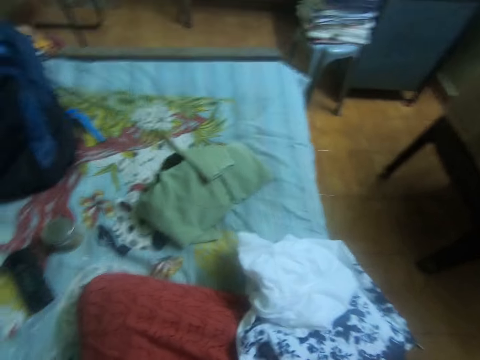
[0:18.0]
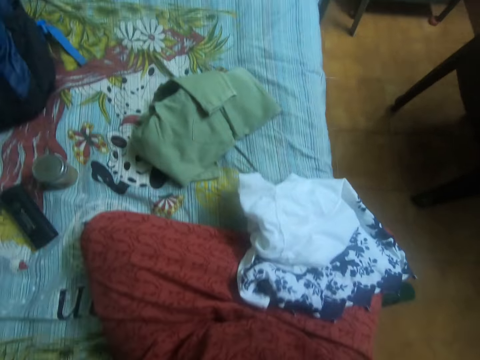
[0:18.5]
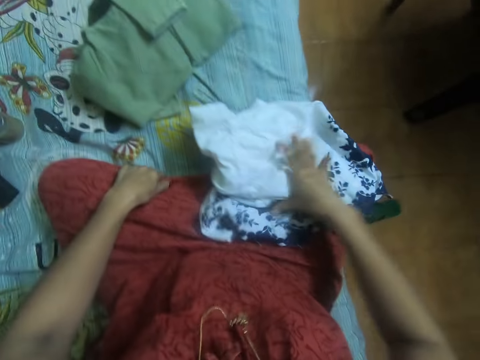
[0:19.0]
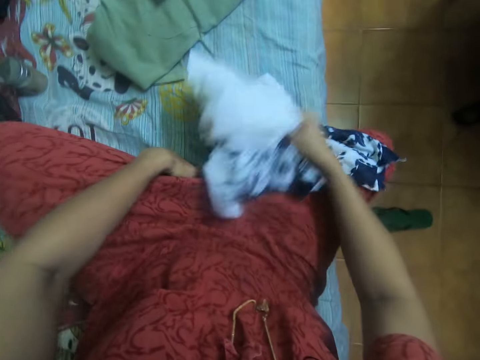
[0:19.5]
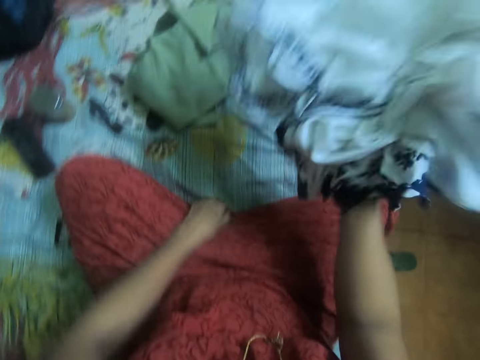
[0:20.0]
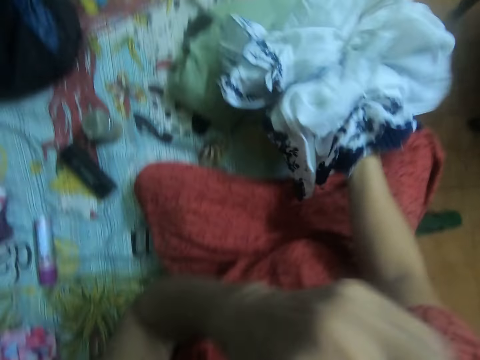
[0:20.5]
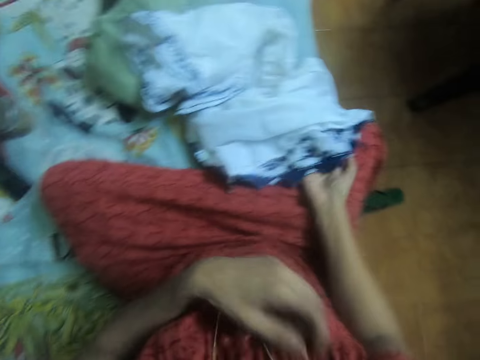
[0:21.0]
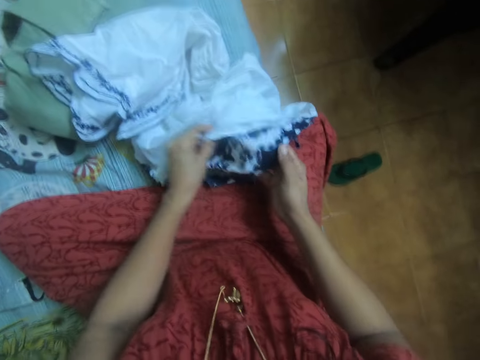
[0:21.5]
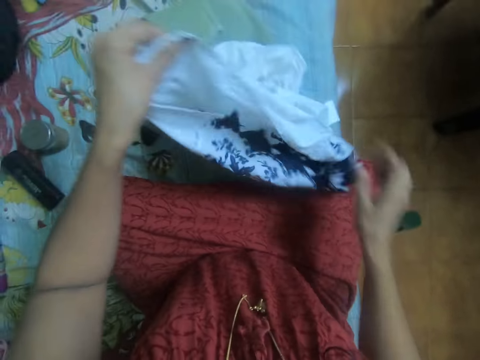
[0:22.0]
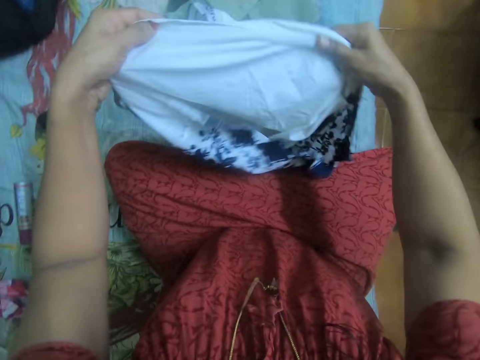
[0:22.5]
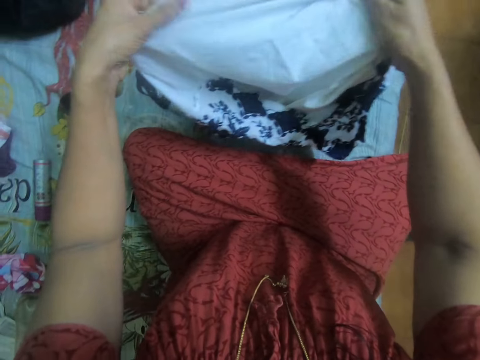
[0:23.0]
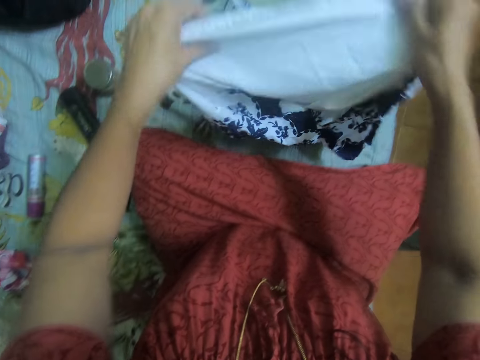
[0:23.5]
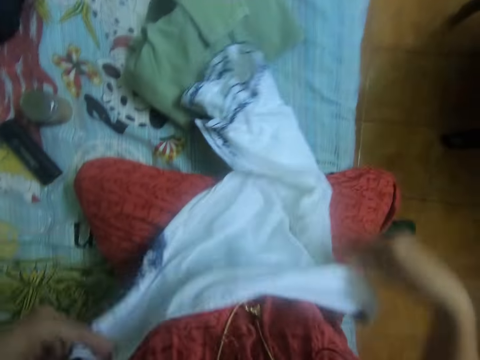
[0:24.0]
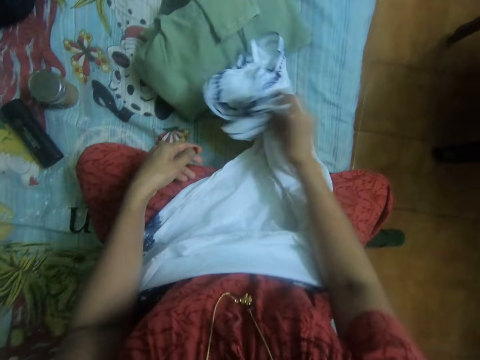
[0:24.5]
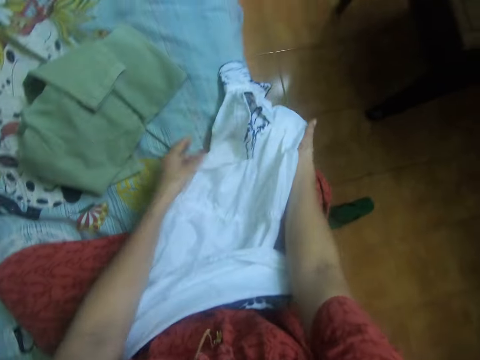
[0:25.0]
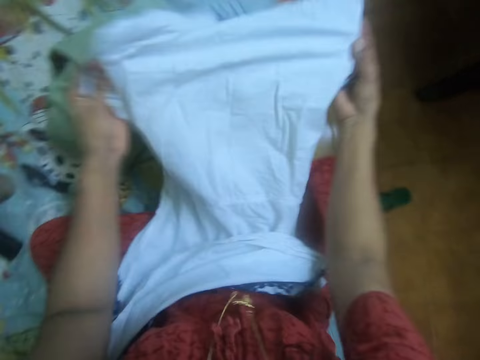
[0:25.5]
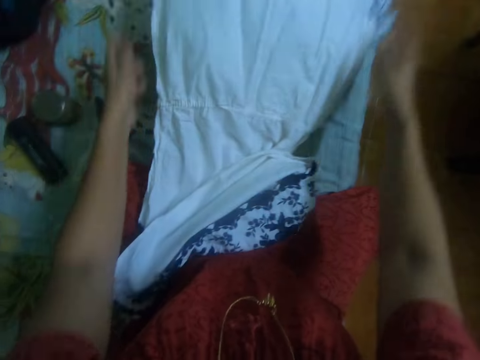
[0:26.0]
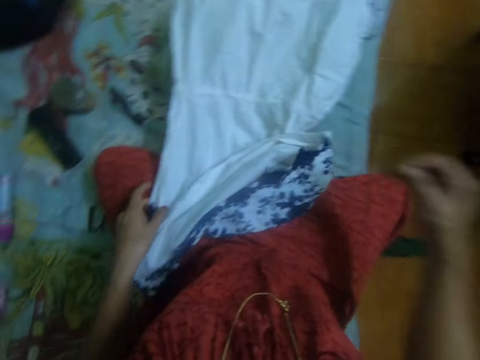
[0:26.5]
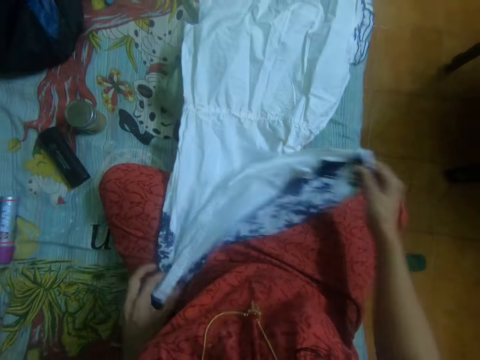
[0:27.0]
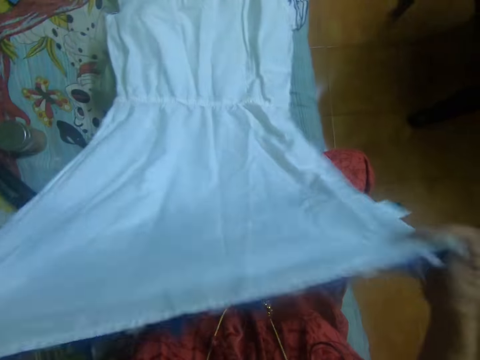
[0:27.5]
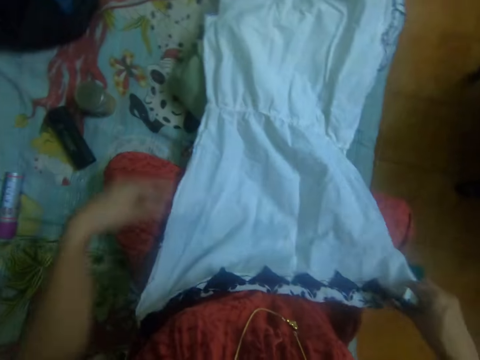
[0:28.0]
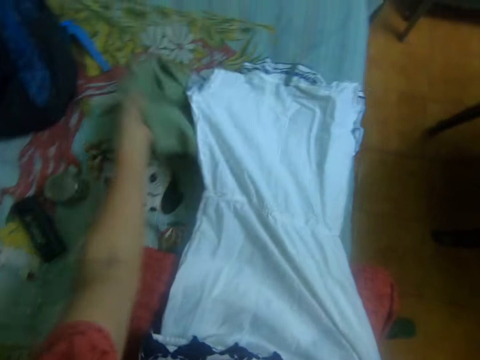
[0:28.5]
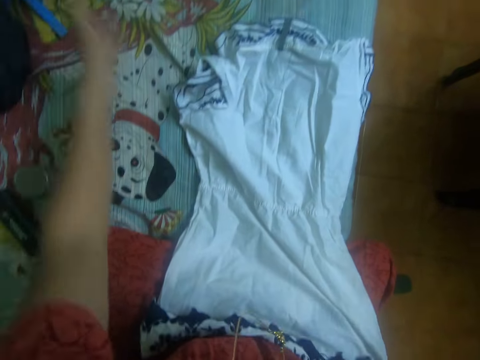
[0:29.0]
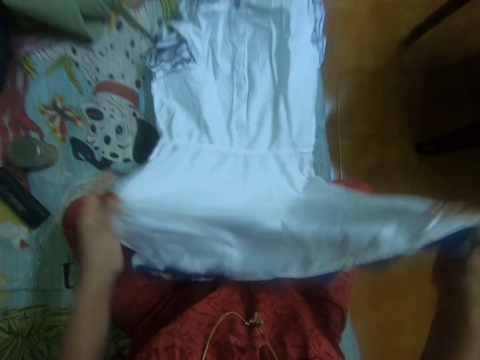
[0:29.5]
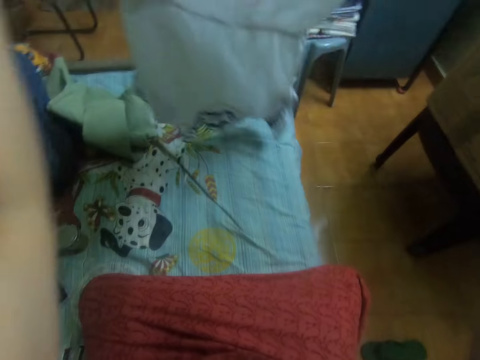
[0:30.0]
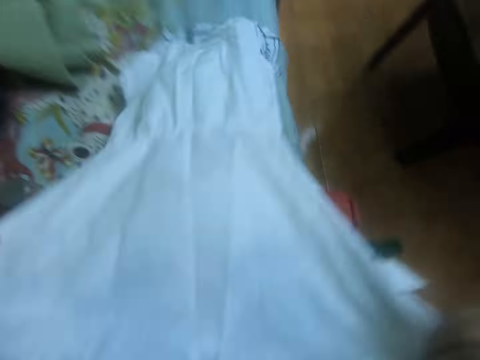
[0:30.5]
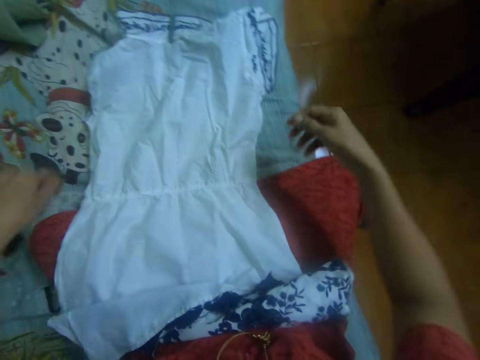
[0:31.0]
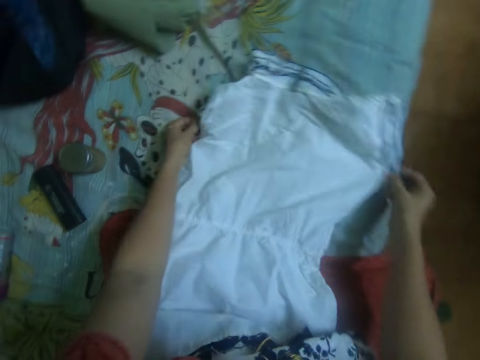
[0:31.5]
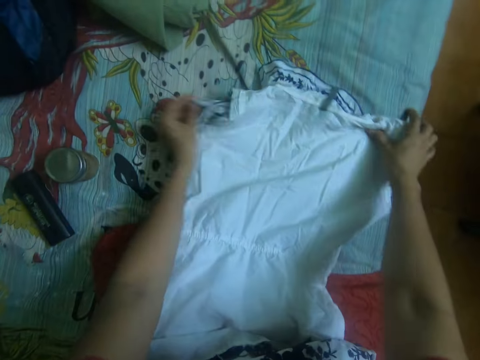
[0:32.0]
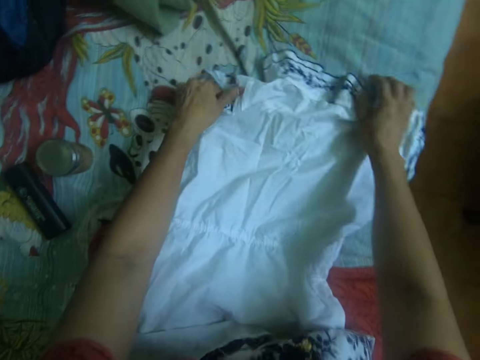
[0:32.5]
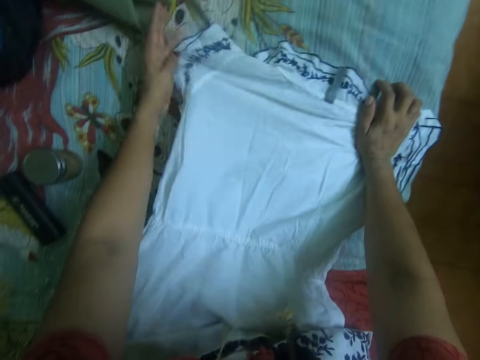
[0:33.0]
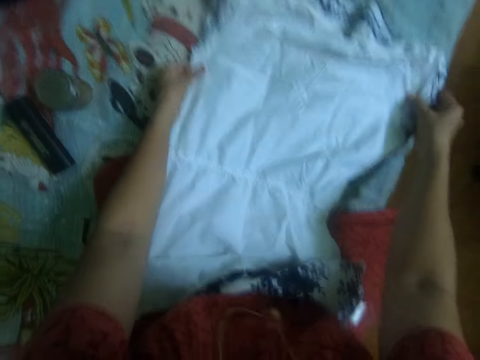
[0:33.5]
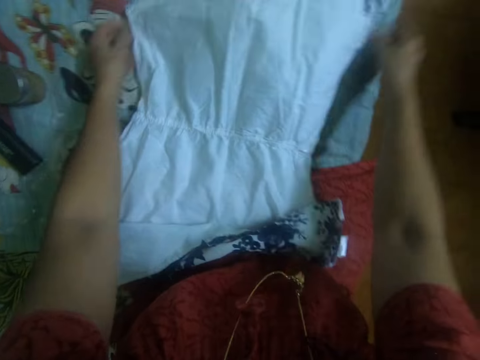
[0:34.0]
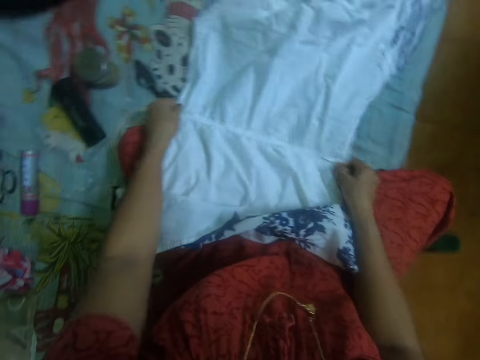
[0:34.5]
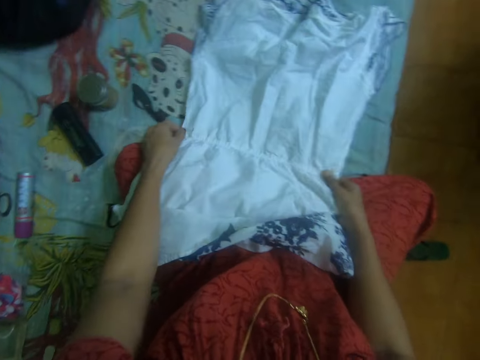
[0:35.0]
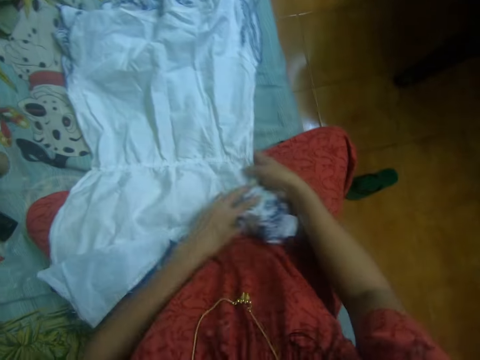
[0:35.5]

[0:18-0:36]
The camera wearer adjusts a cloth on the bed with her right hand. She touches the clothes. She takes her left hand to her mouth. She straightens the cloth on the bed with both her hands. She checks the cloth. She throws the cloth. She holds the dress, flaps the dress and spreads the dress.

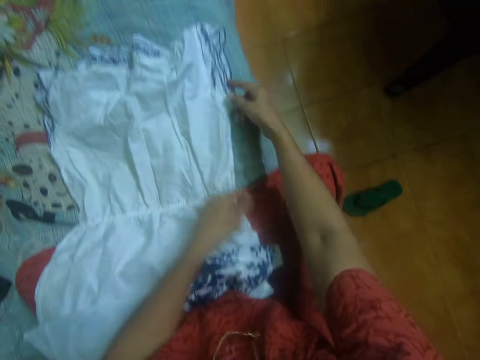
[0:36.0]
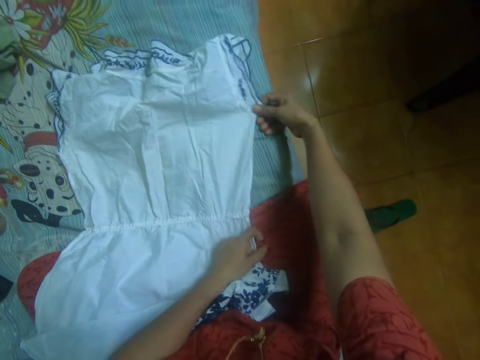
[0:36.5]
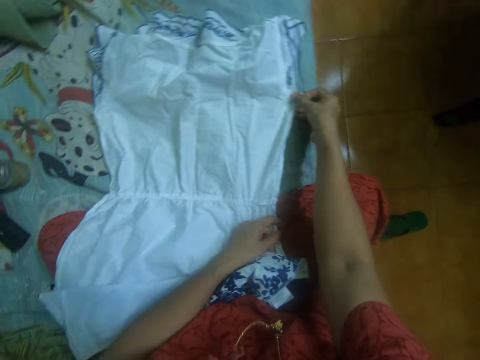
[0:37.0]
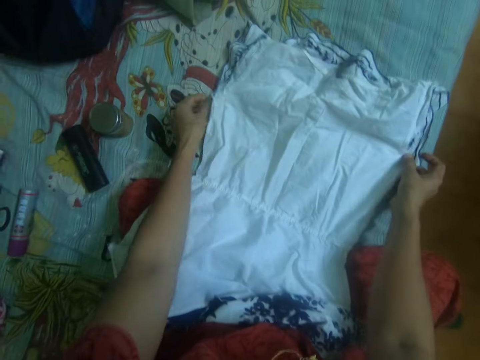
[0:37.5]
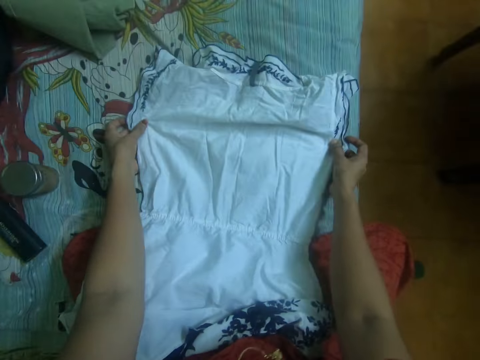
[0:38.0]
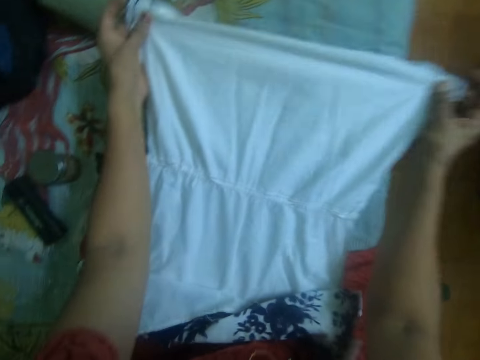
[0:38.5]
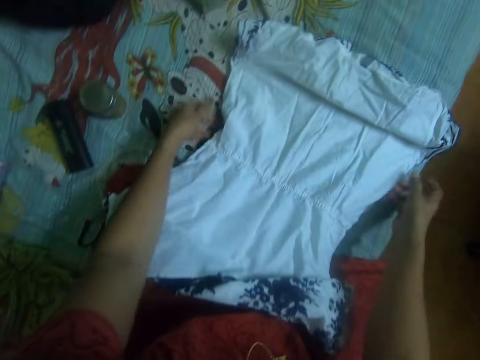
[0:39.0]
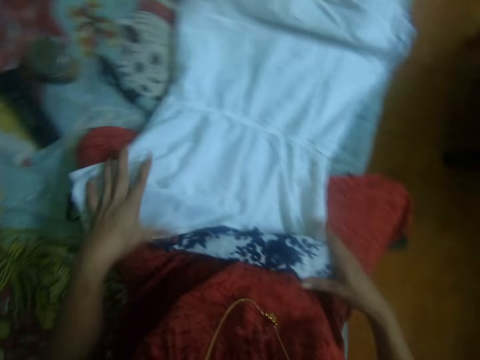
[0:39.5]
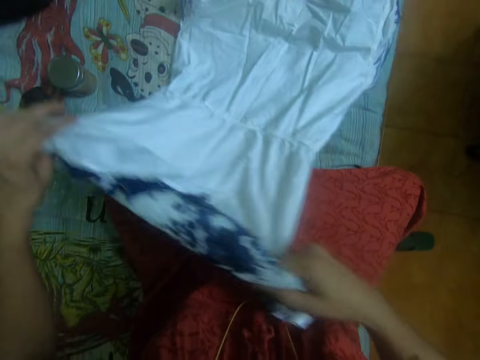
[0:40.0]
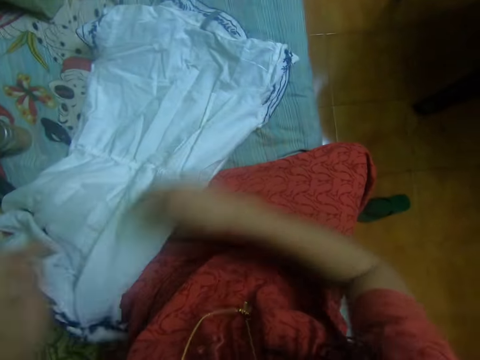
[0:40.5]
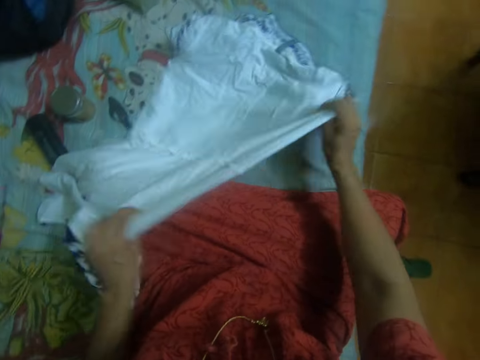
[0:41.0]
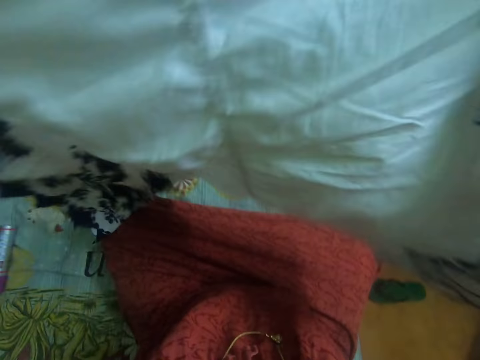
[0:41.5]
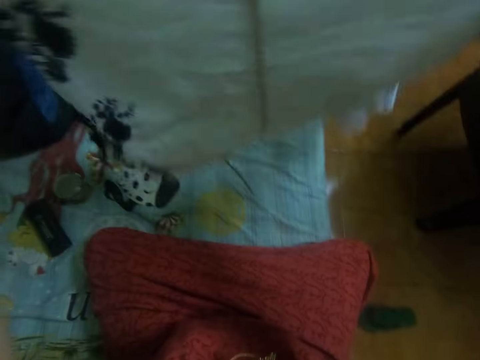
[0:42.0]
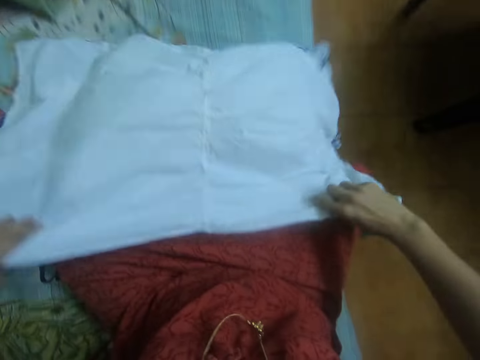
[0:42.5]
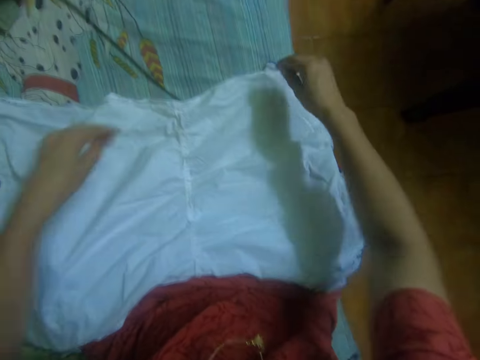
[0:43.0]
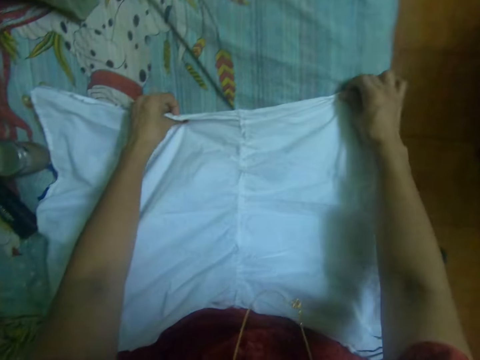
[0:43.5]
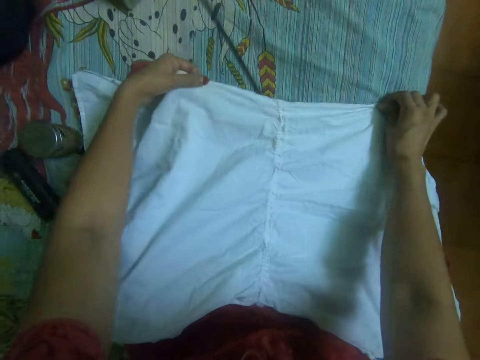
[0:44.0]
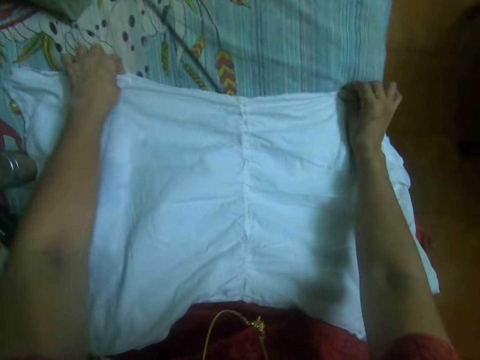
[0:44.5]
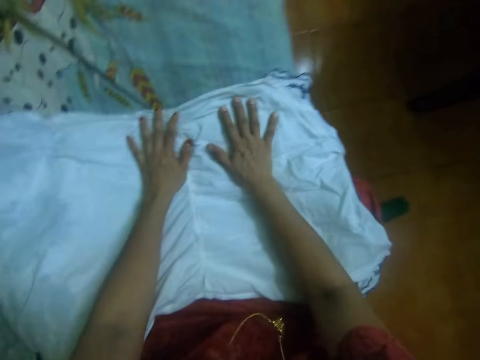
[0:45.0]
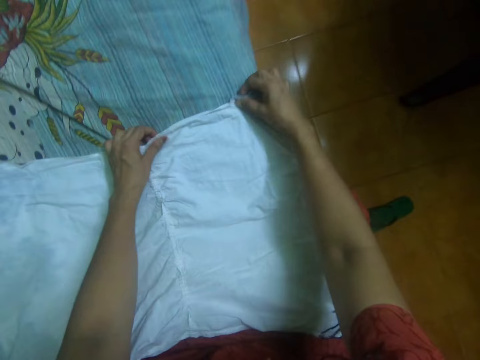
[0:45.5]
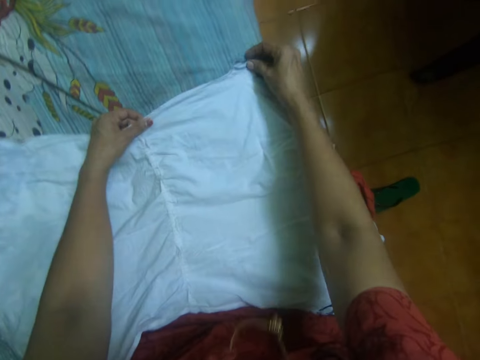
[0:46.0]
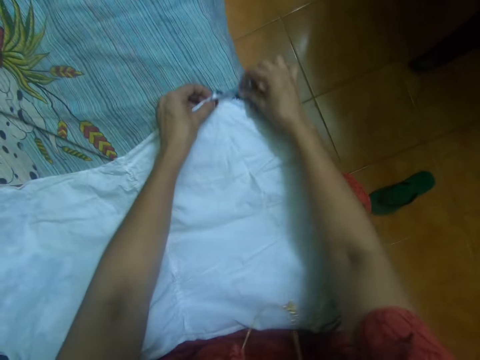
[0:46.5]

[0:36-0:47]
The camera wearer flaps the dress. She turns the dress. She spreads the dress.
